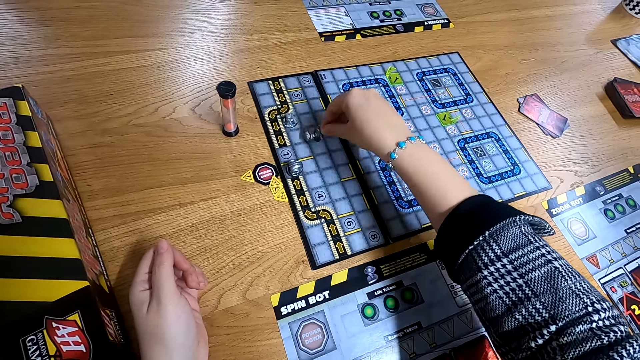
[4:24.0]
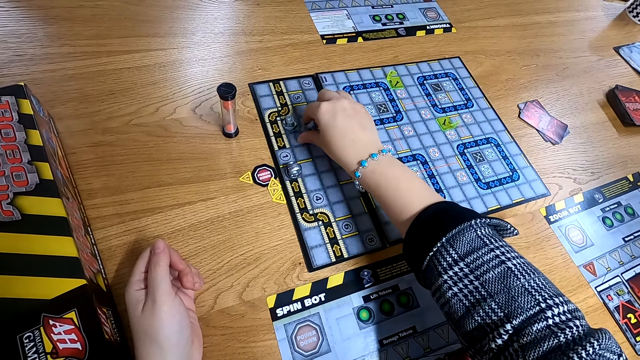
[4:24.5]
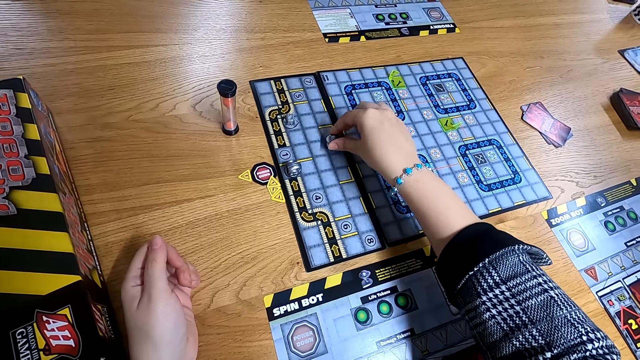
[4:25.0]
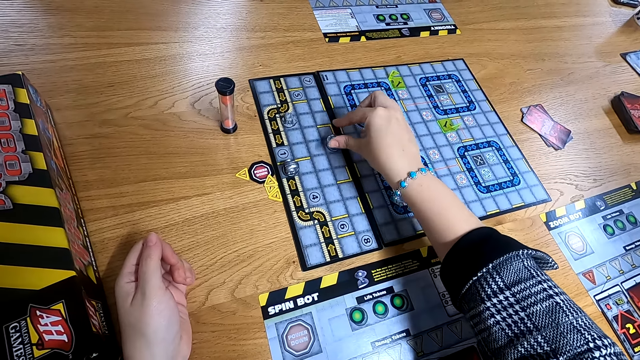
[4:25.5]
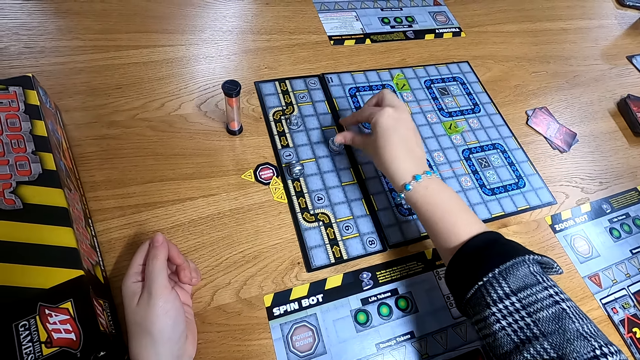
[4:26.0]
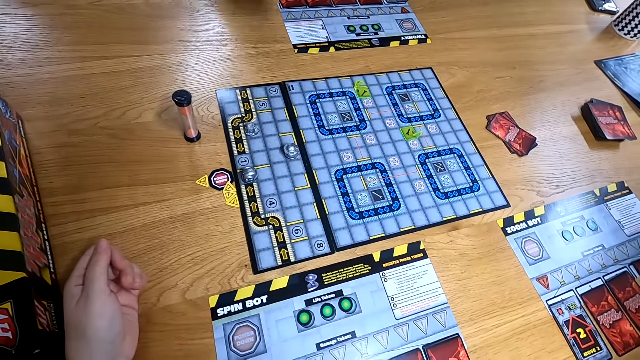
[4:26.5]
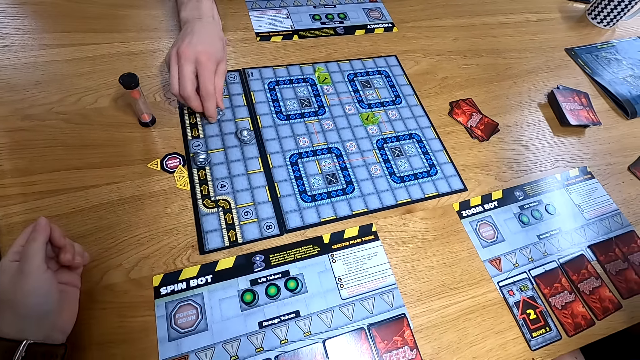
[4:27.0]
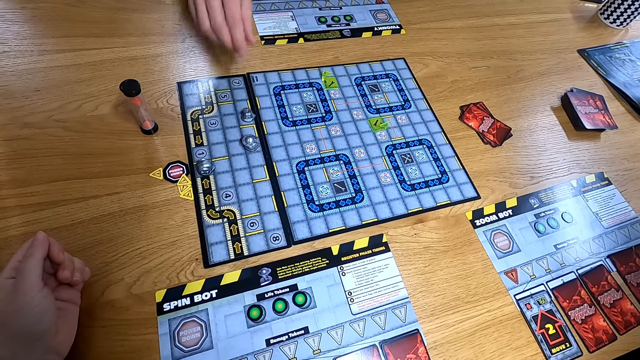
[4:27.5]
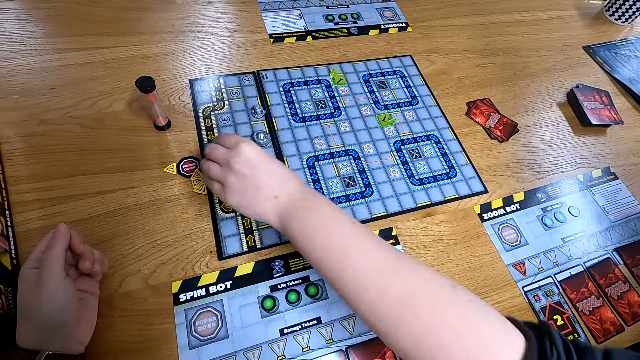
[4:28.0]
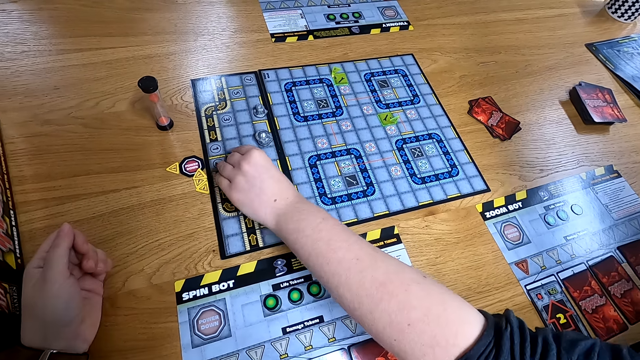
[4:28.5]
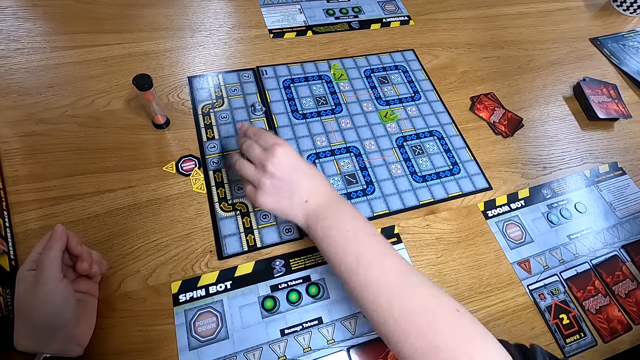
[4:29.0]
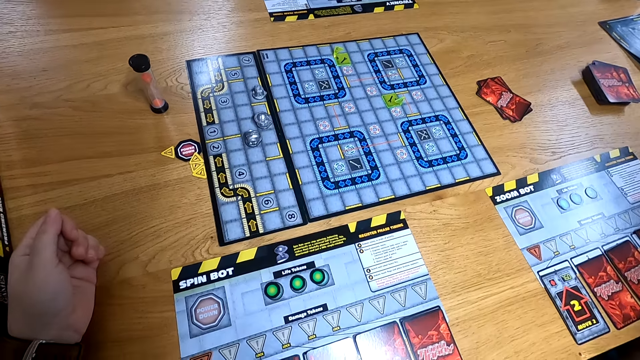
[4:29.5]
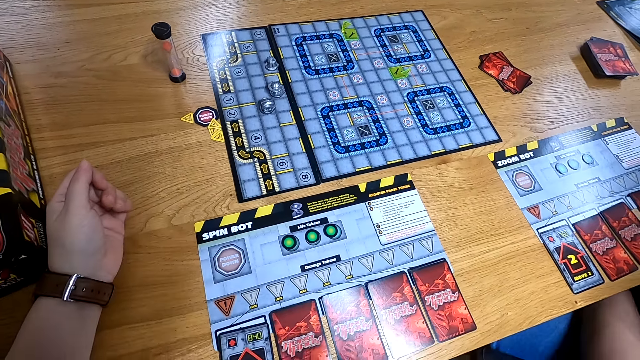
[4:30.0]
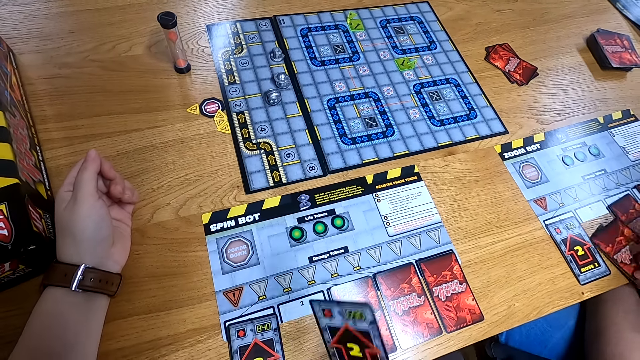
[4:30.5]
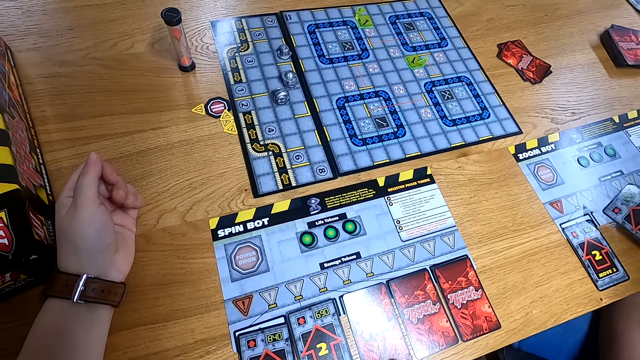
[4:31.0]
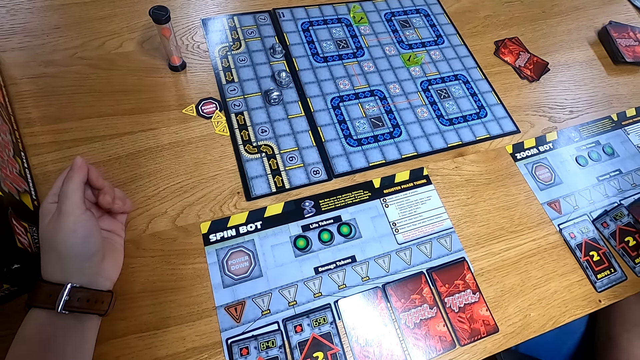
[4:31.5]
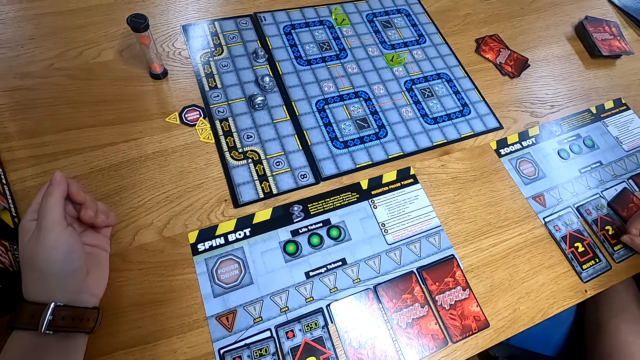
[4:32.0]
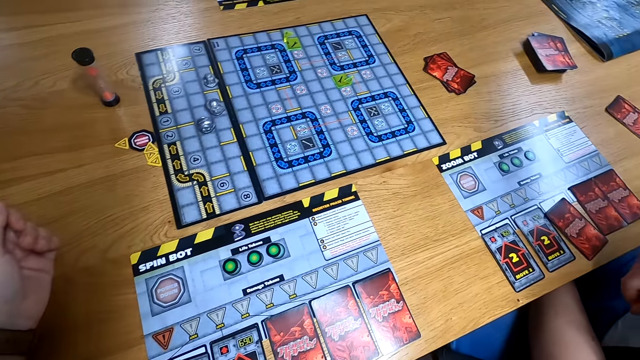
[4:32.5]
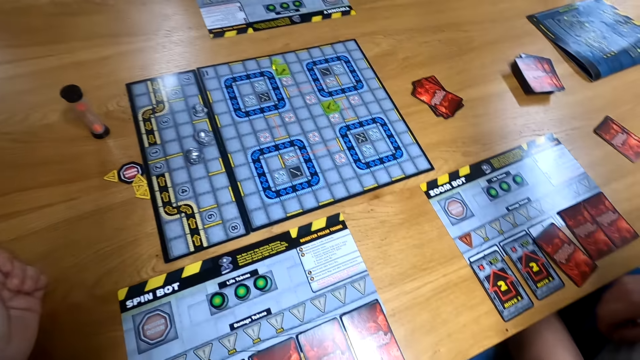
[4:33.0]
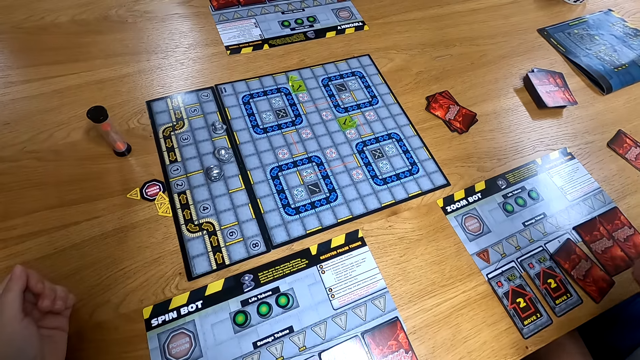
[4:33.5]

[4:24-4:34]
The camera wearer places the tile in a cell on the board with her right hand. The man picks the tile on a cell in the board with his right hand and places the tile in a cell on the board with his right hand. The woman picks the tile from a cell in the board with her right hand and places the tile in a cell on the board with her right hand. The camera wearer turns the card on the board with her right hand. The woman turns the card on the board with her right hand.

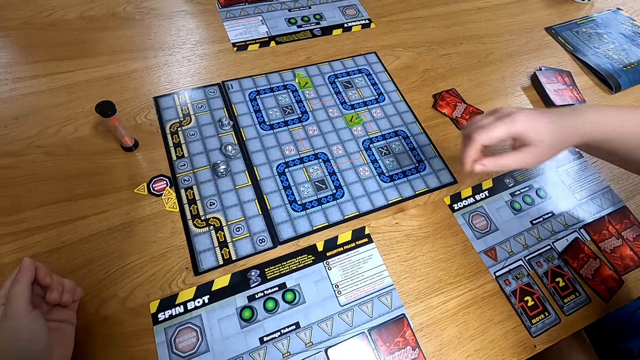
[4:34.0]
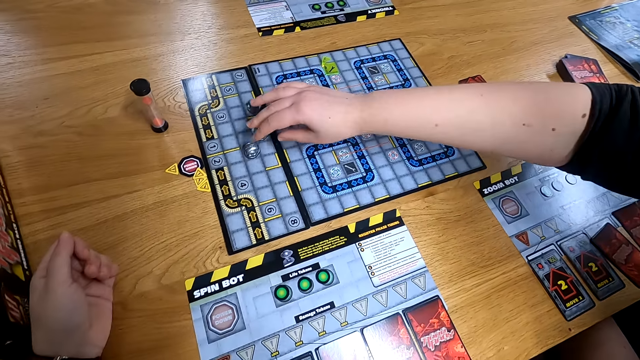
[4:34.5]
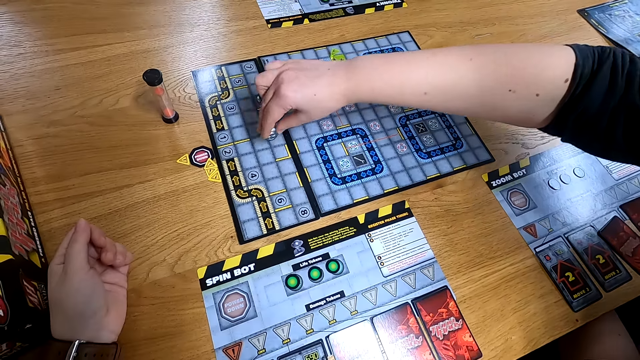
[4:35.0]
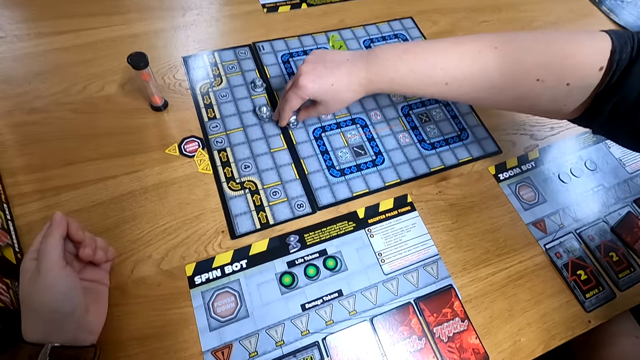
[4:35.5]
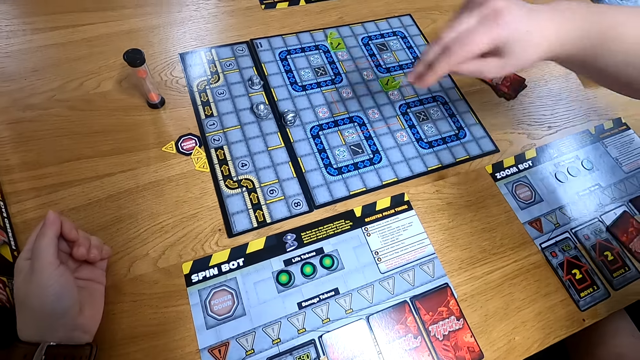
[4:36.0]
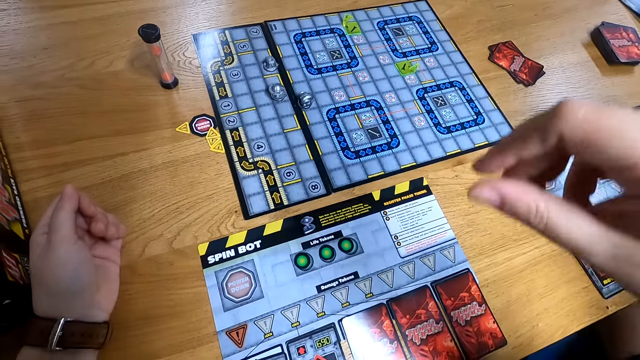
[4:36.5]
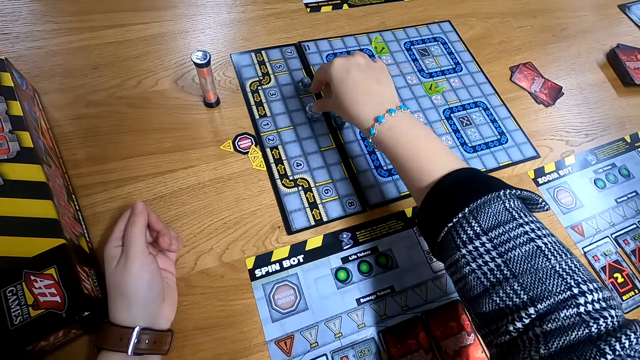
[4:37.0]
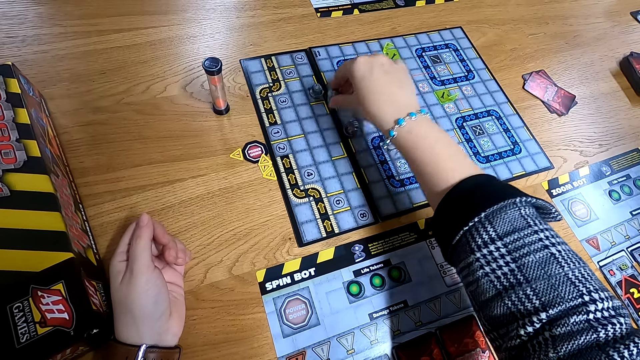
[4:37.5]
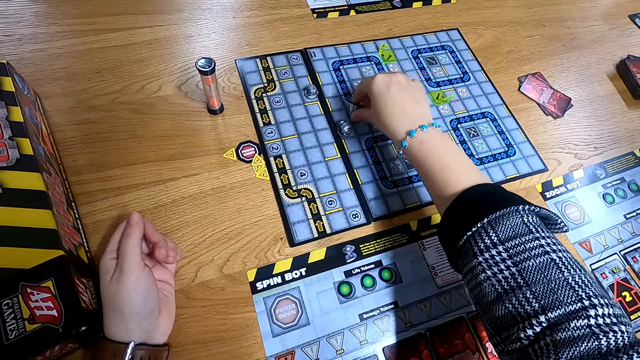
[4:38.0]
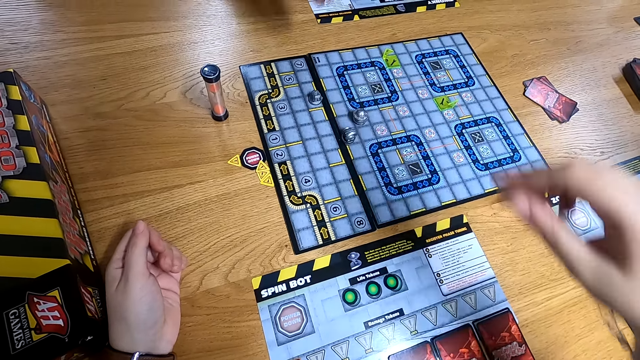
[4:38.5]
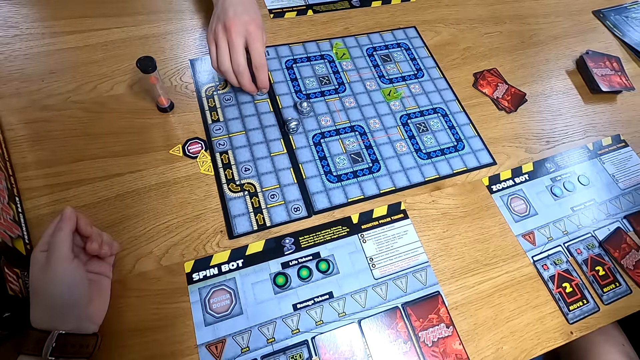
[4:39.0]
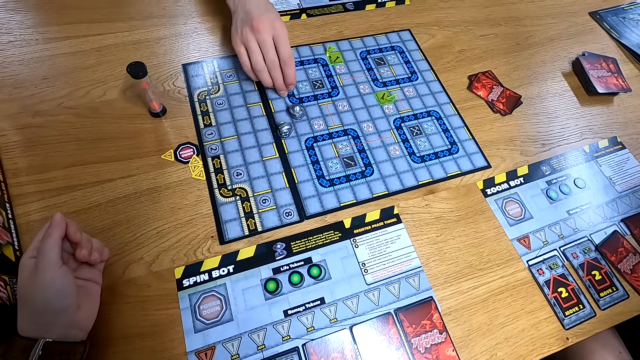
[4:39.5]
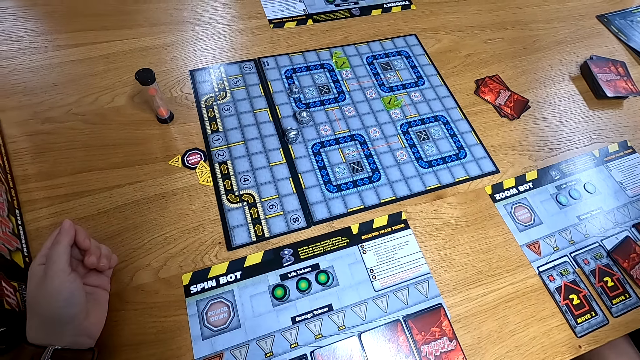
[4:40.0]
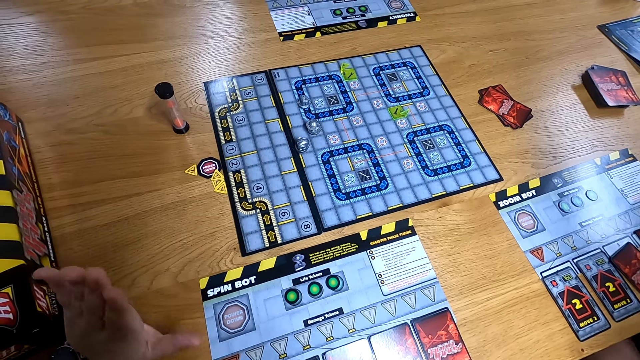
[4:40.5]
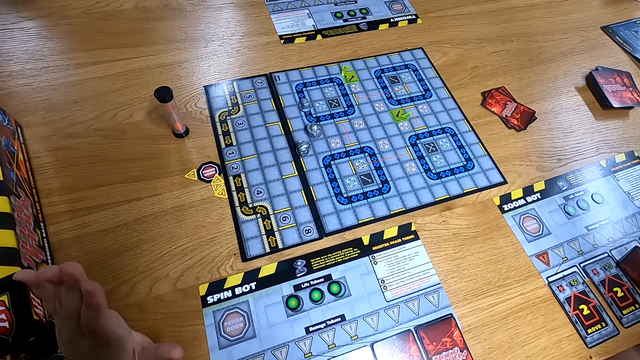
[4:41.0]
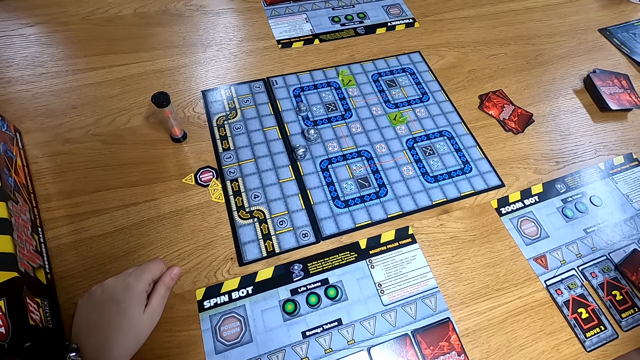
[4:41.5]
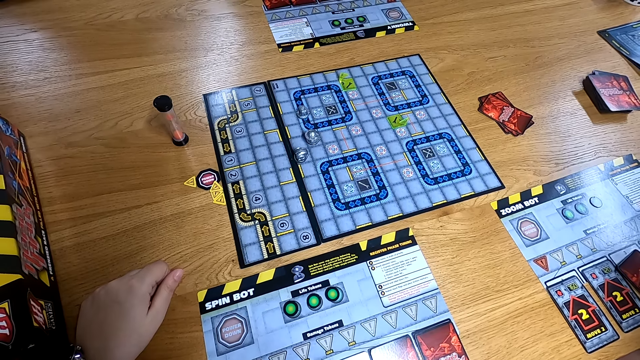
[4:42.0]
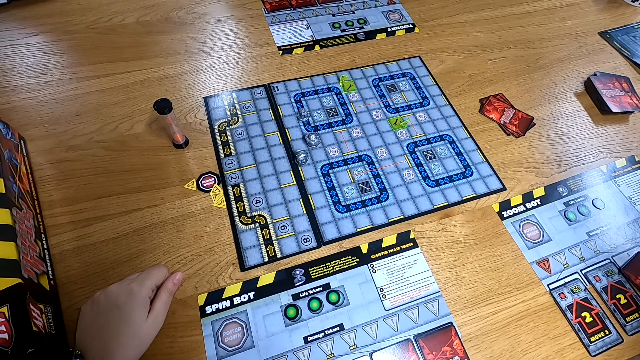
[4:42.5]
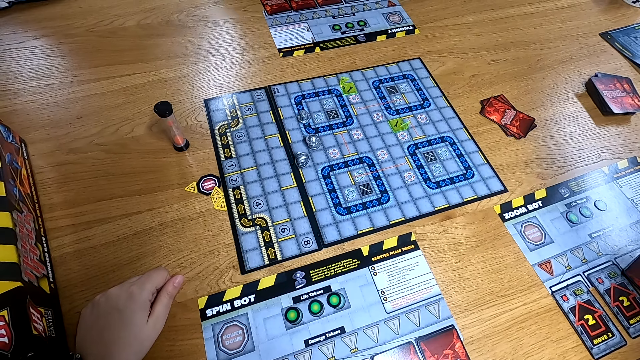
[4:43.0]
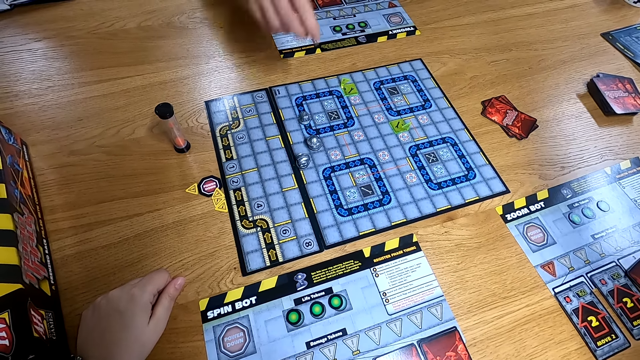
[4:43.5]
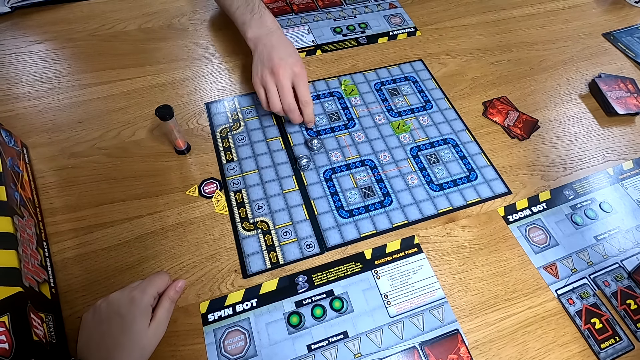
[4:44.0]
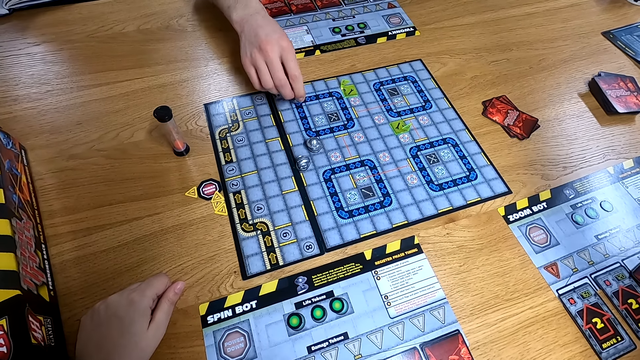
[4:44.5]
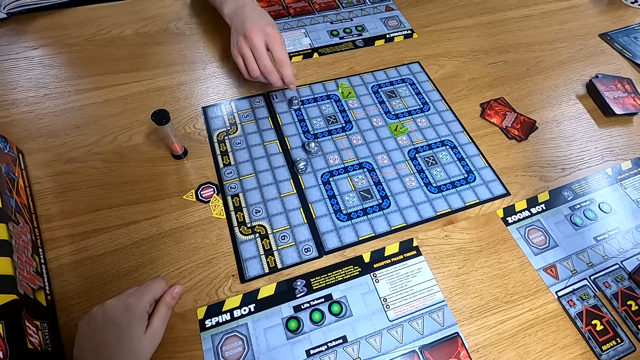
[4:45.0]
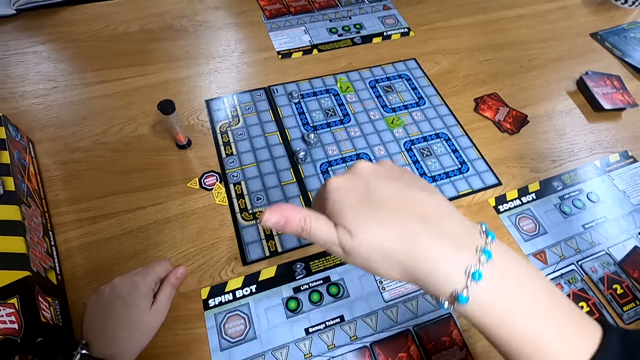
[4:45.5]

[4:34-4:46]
The woman picks the tile from the cell in the board with her right hand. The woman moves something on the board game. She places the tile in a cell on the board with her right hand. The camera wearer moves something on the board game. She picks the tile from the cell in the board with her right hand. She places the tile in a cell on the board with her right hand. The man picks the tile on a cell in the board with his right hand. He places the tile in a cell on the board with his right hand. He picks the tile on a cell in the board with his right hand. He places the tile in a cell on the board with his right hand.
